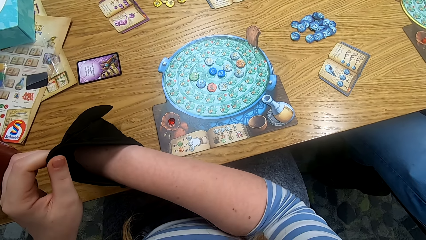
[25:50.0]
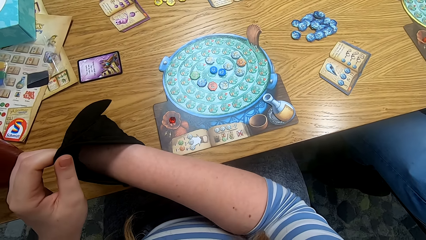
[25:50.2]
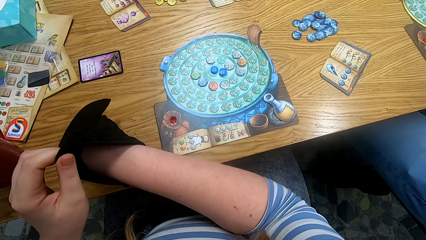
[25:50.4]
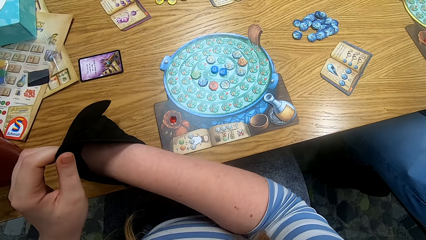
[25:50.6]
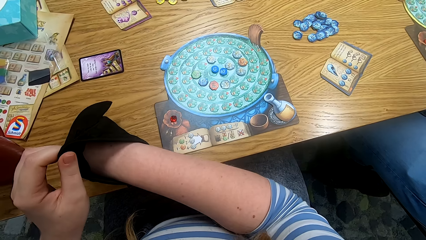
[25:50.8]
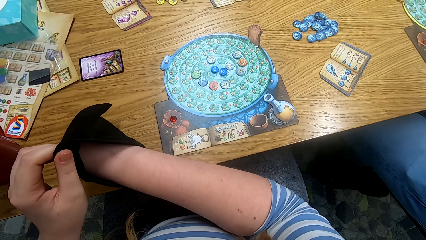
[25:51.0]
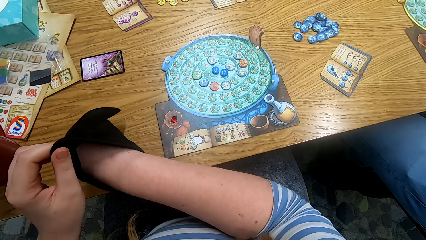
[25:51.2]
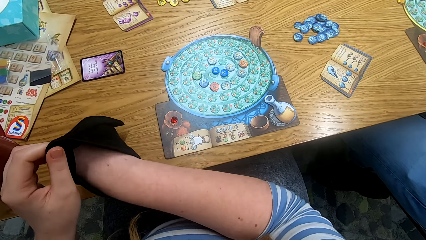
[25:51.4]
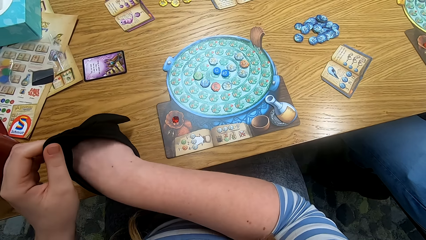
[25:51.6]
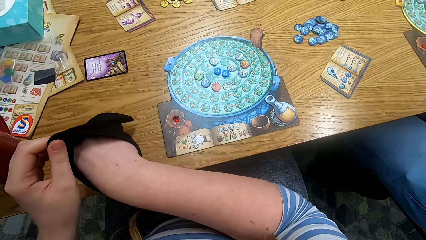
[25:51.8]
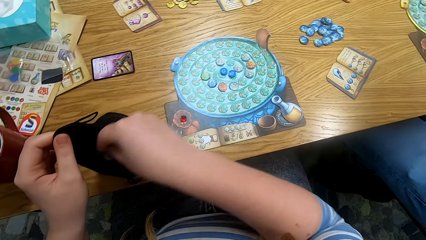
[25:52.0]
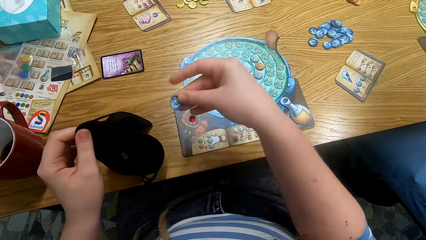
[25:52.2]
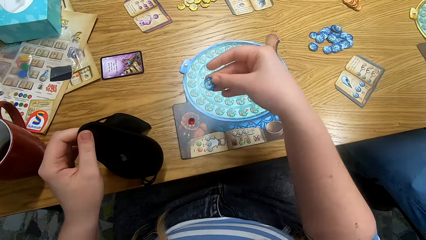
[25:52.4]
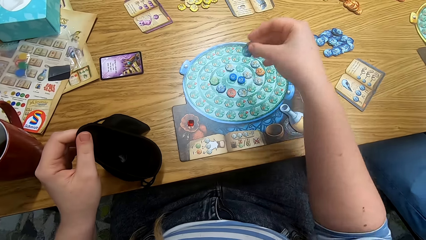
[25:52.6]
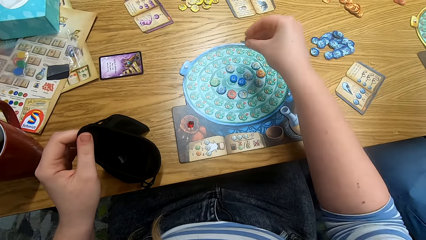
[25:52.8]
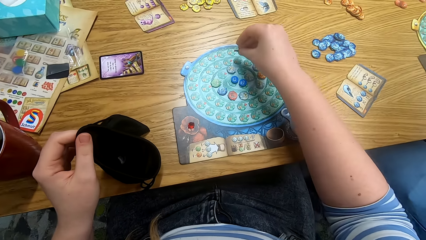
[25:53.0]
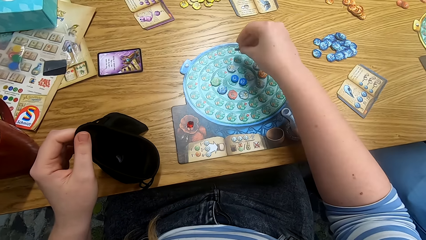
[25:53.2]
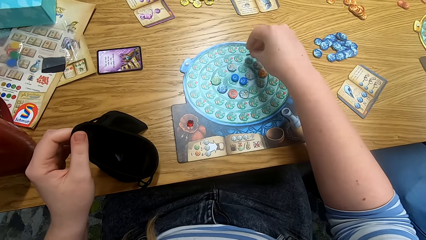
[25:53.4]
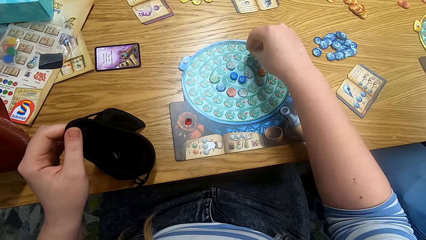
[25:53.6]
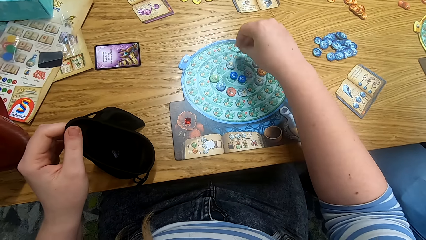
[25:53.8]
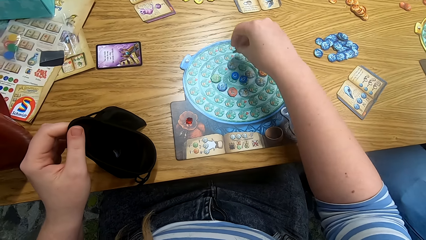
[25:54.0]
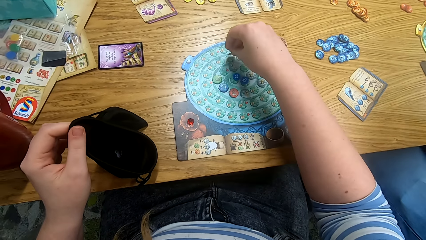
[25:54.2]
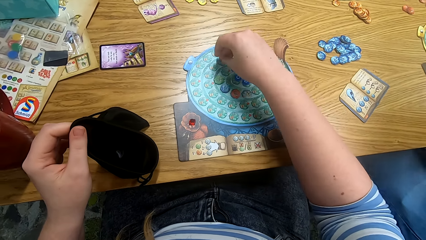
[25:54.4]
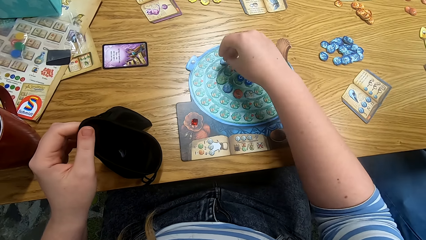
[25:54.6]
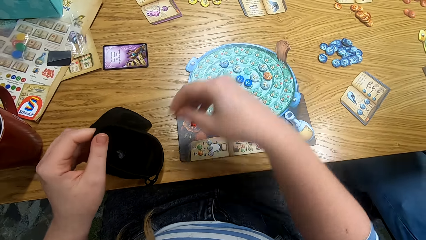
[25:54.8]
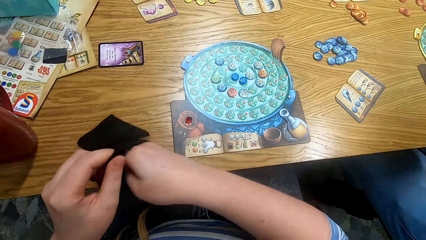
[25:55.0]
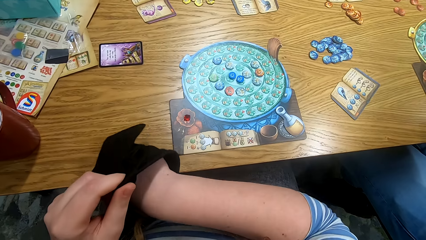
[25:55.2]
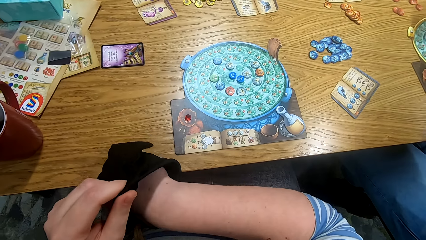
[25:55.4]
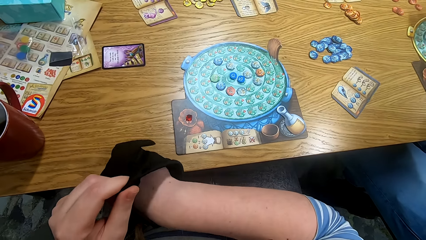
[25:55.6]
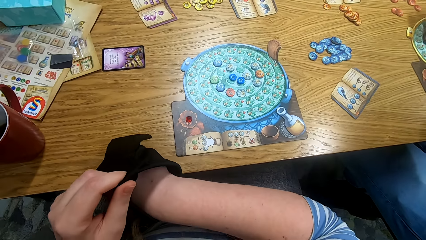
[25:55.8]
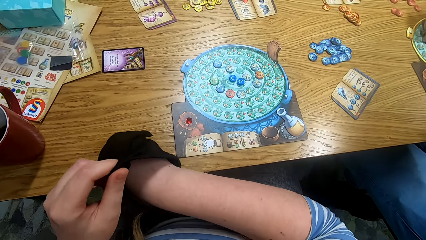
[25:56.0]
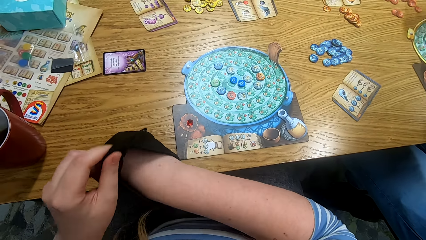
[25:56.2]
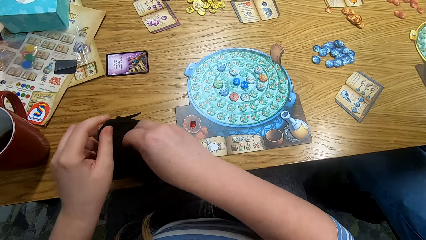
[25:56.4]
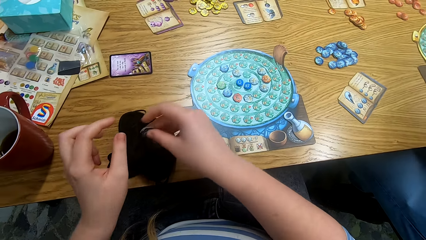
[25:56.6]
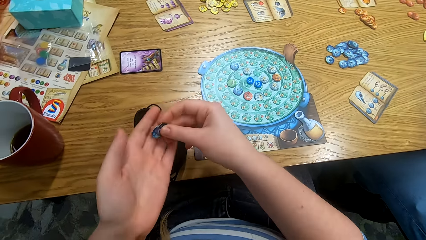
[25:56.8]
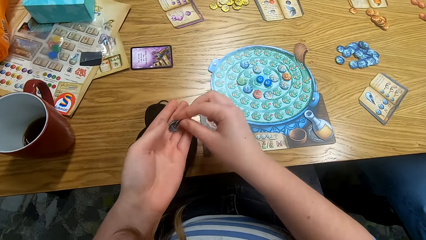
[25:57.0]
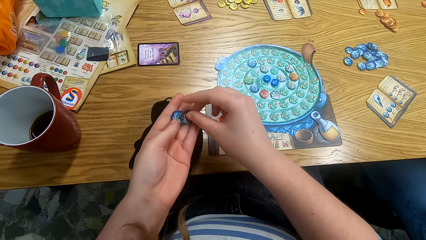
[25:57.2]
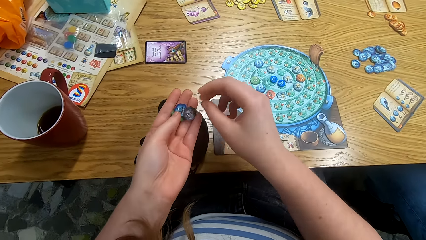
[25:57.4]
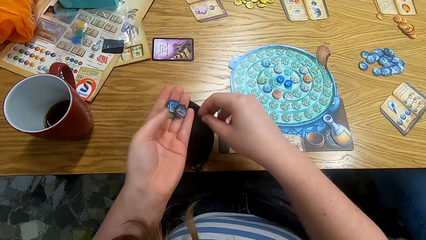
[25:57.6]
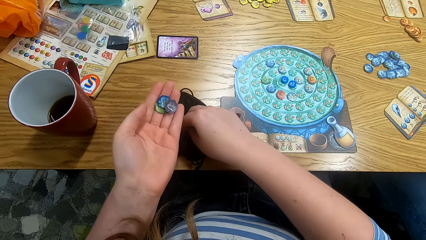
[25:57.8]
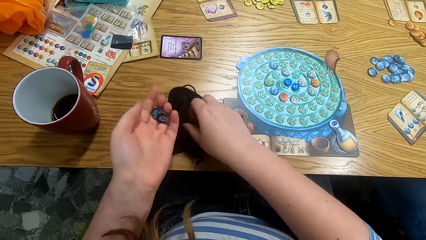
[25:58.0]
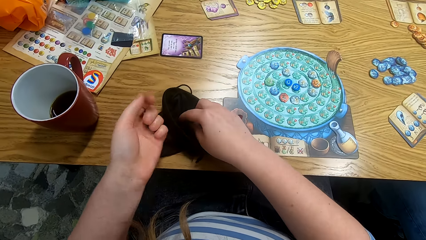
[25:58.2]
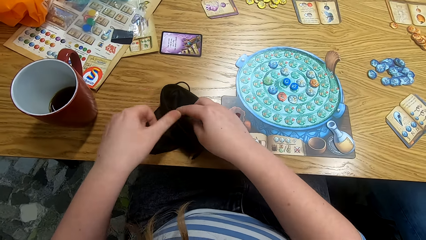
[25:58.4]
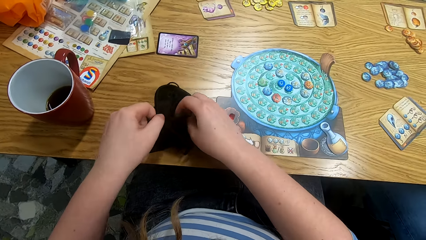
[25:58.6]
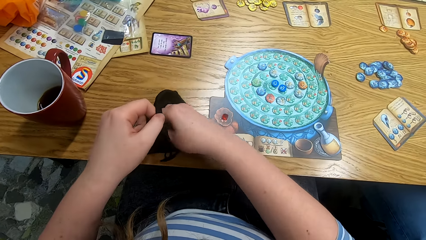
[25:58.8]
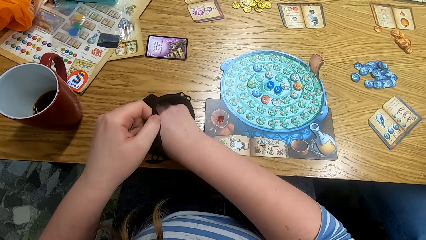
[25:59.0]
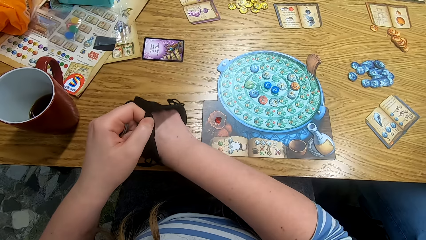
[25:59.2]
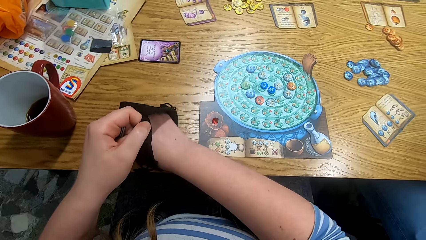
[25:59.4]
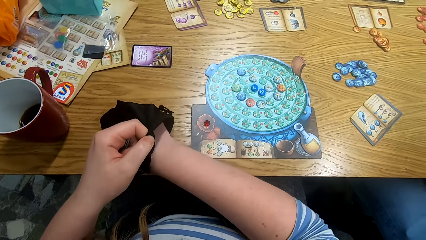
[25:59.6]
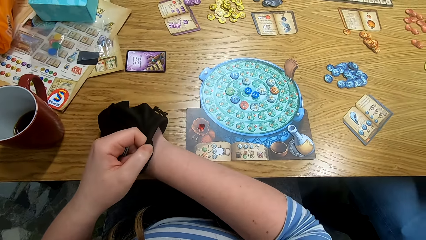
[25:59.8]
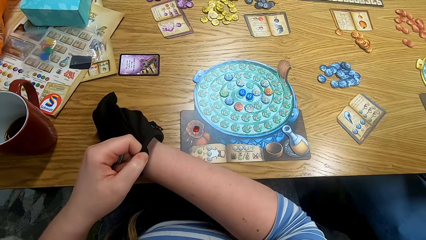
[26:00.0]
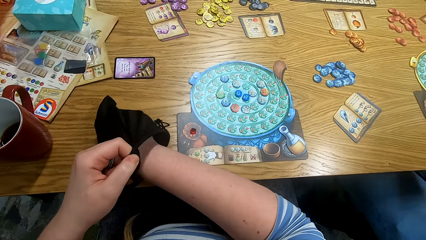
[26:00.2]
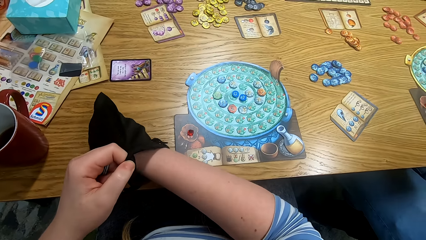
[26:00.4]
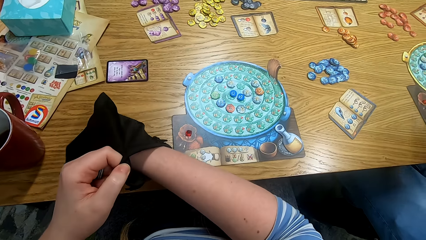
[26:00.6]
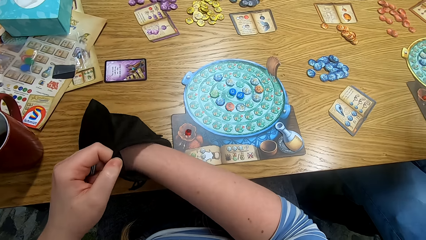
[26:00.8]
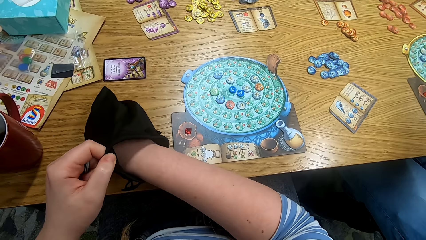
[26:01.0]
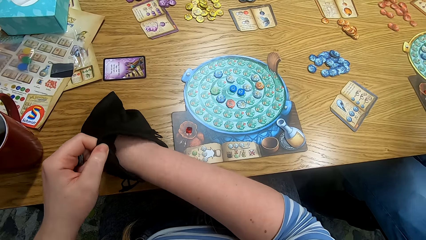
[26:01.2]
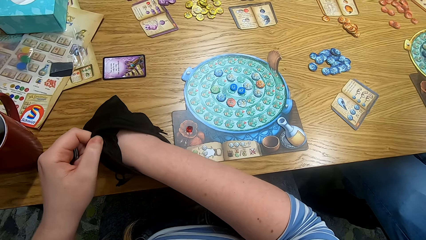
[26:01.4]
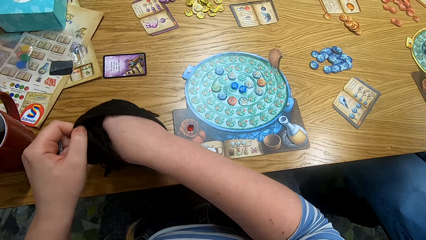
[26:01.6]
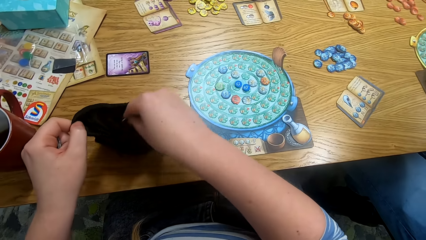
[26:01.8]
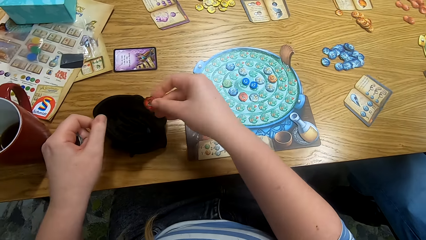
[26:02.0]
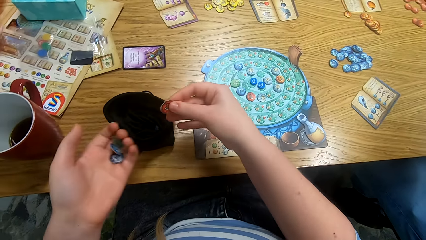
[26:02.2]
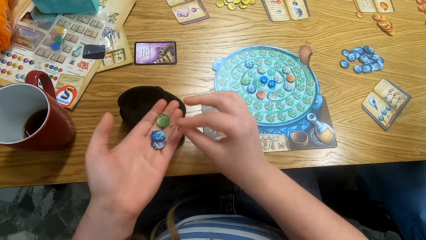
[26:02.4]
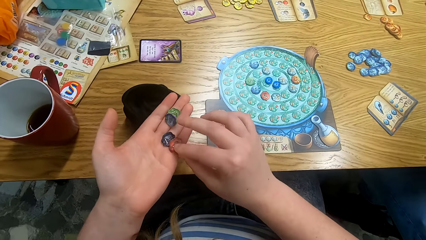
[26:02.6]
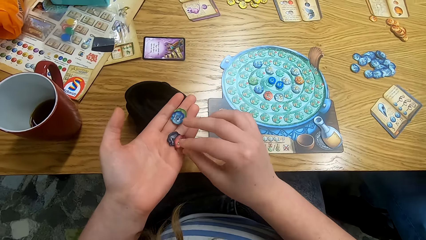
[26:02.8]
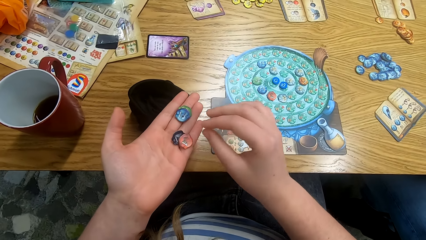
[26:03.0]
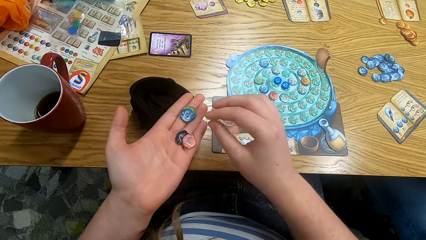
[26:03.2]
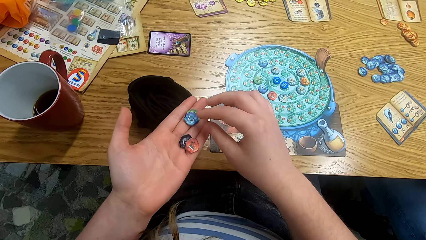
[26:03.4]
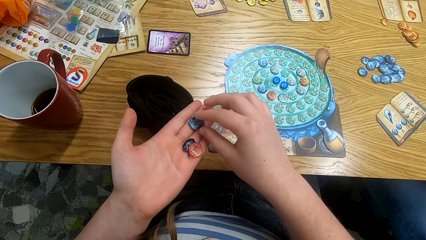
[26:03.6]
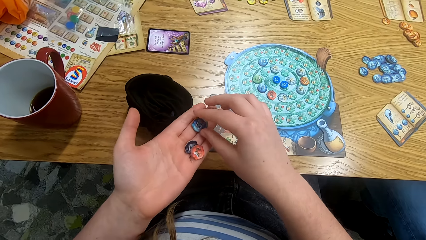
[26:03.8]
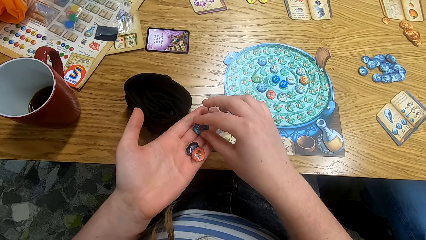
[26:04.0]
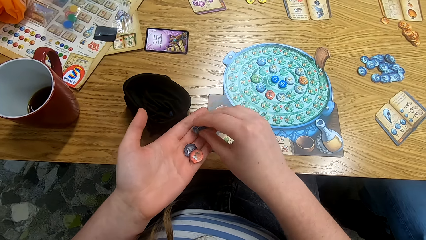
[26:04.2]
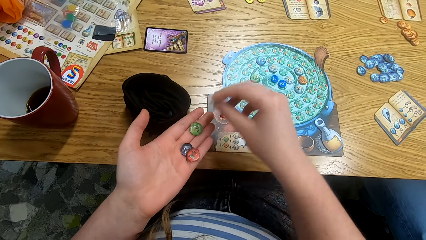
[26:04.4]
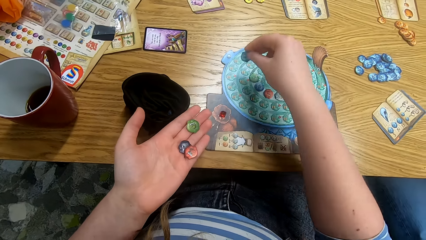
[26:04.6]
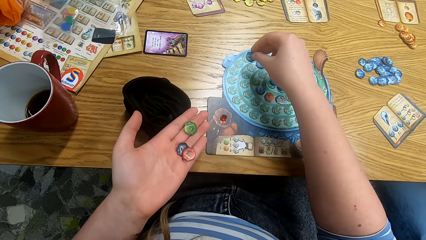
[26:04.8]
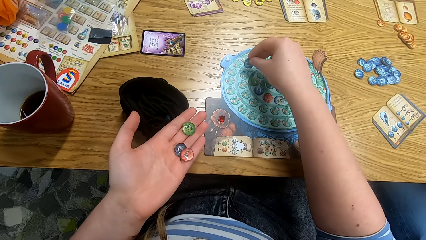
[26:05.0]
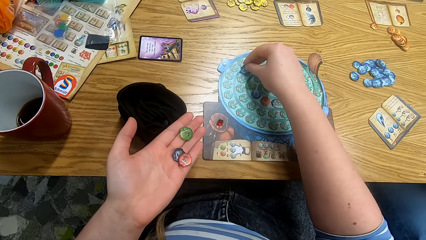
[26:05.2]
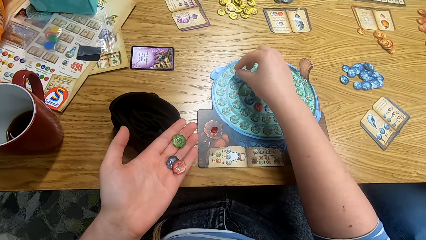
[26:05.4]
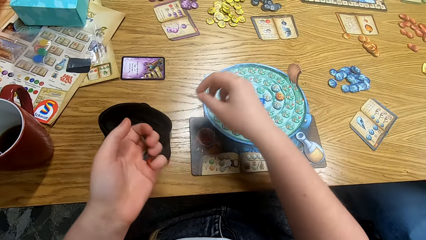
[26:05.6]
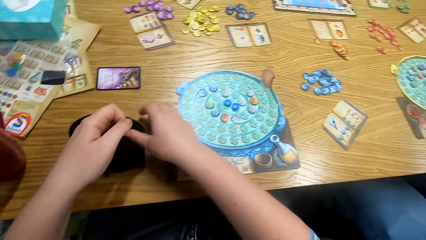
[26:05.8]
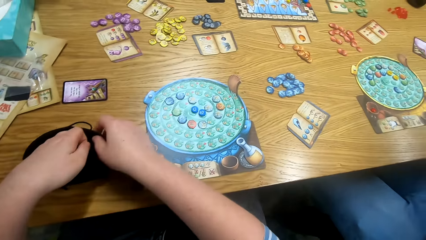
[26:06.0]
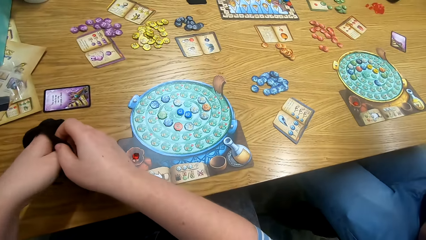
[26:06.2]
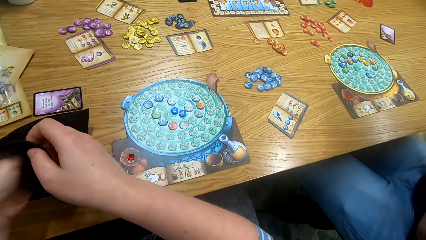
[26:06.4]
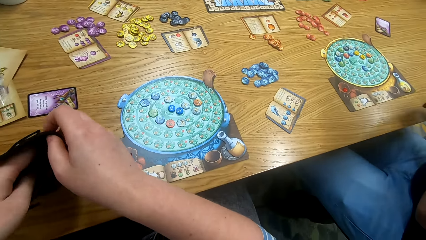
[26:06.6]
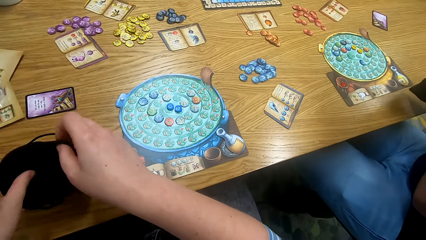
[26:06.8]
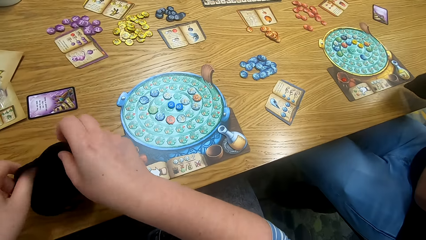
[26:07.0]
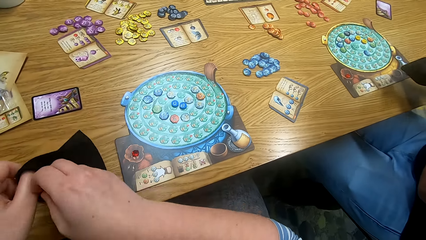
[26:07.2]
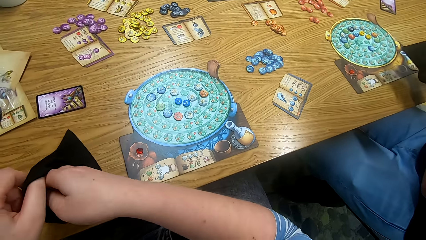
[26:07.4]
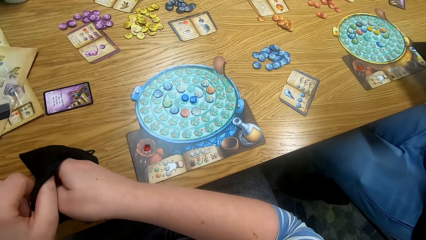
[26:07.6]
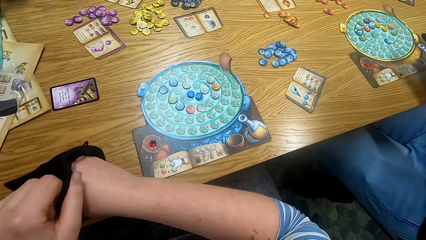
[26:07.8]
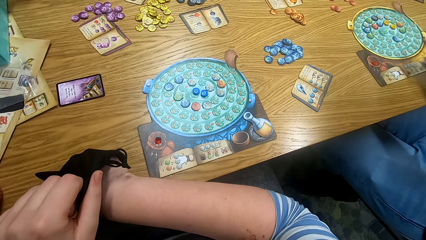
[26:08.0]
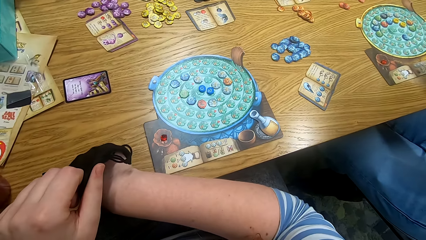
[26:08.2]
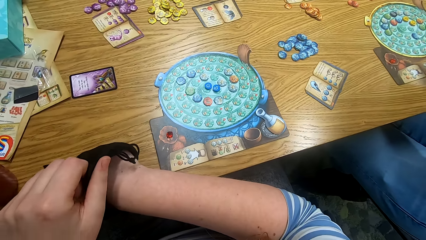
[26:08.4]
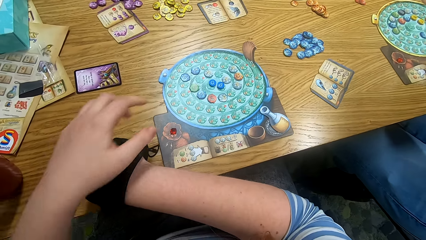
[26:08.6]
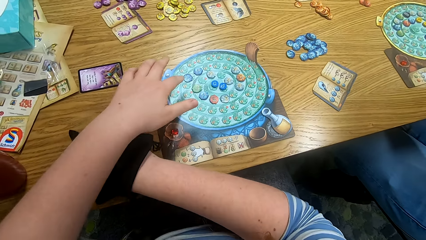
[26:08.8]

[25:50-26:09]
The camera wearer puts a tile on the game board. They play the game and look around. They pick tiles from the bag. They play scrabble. They put the tiles in the bag.
